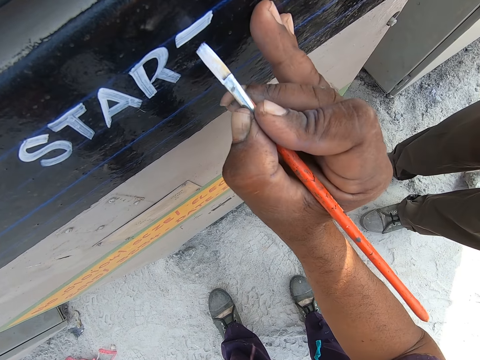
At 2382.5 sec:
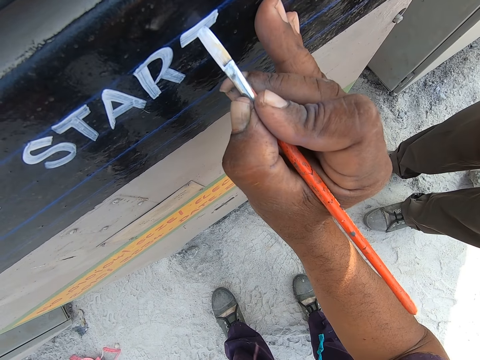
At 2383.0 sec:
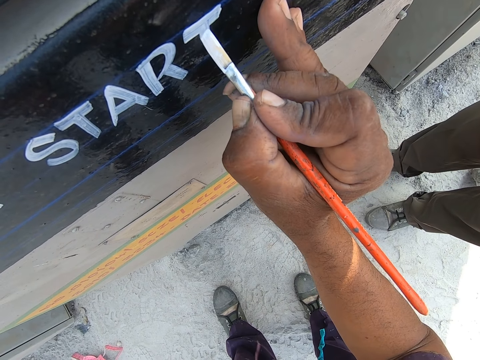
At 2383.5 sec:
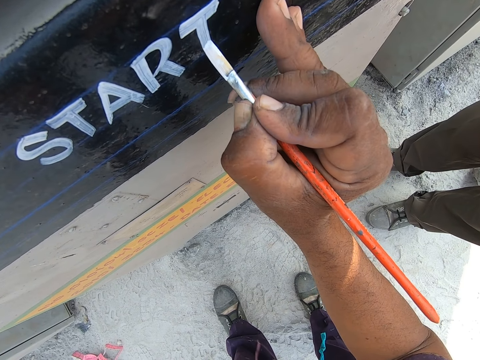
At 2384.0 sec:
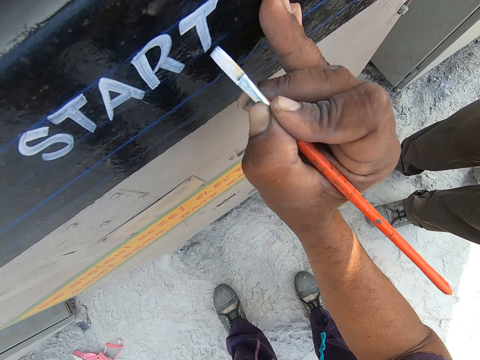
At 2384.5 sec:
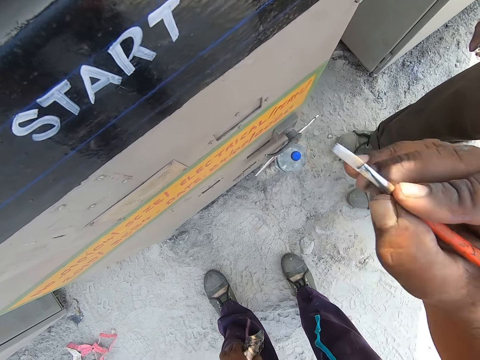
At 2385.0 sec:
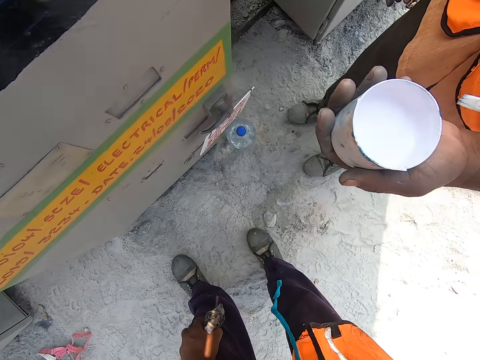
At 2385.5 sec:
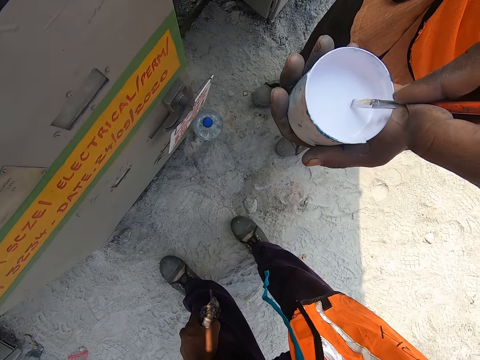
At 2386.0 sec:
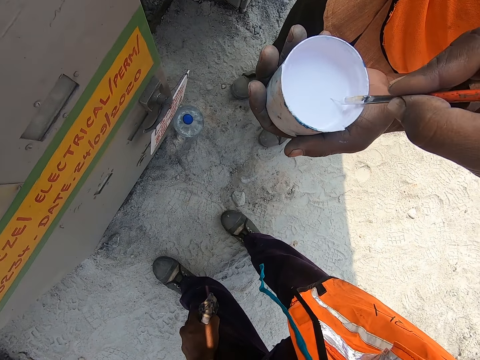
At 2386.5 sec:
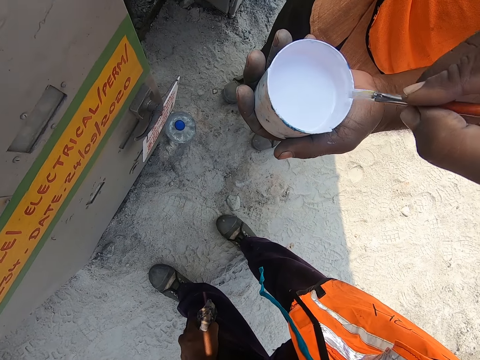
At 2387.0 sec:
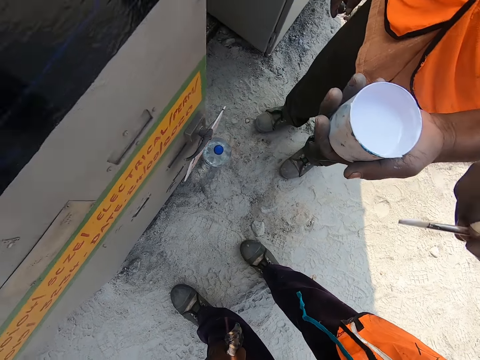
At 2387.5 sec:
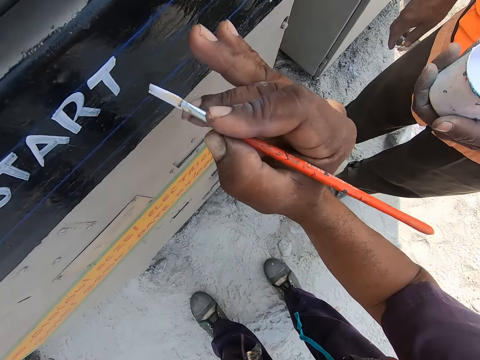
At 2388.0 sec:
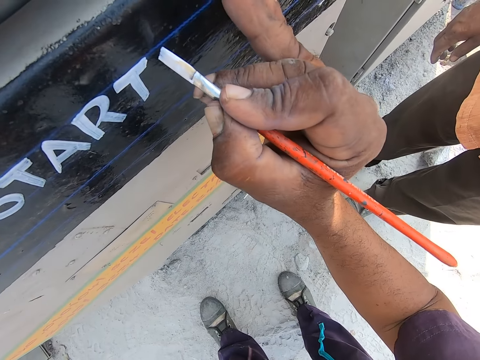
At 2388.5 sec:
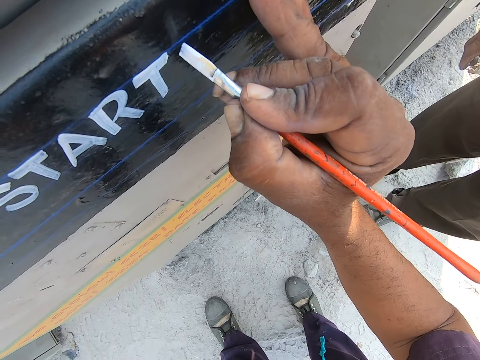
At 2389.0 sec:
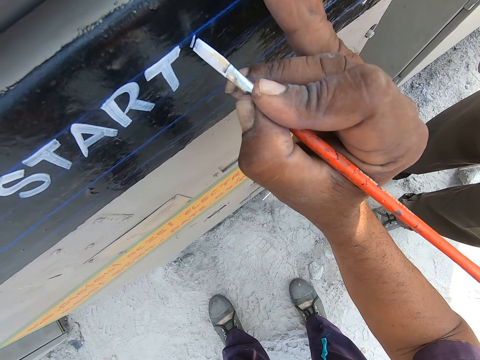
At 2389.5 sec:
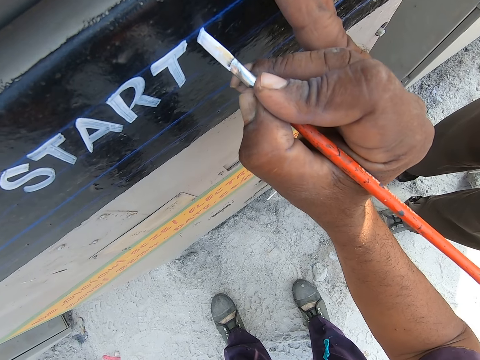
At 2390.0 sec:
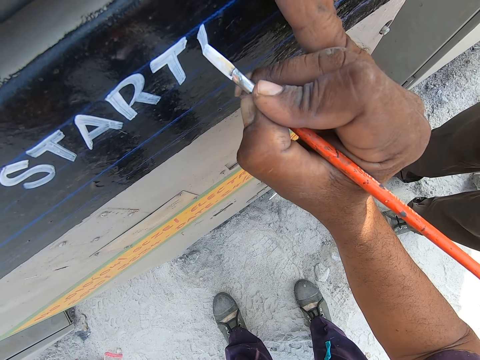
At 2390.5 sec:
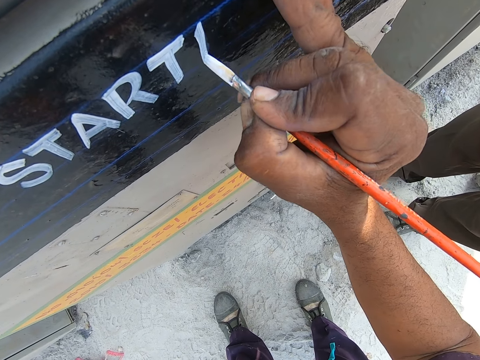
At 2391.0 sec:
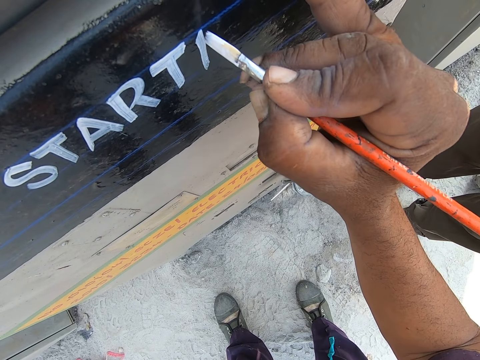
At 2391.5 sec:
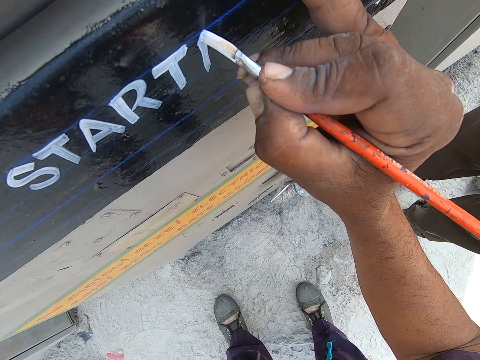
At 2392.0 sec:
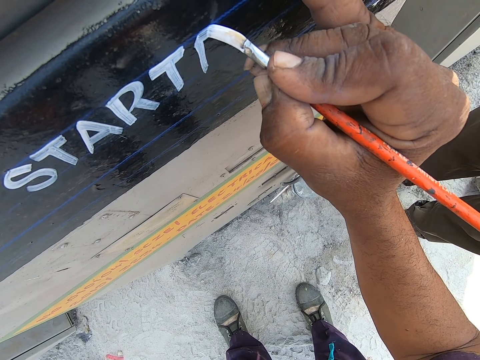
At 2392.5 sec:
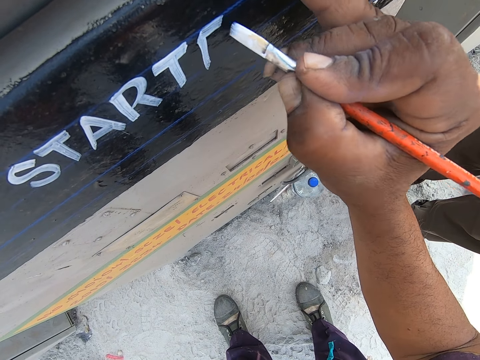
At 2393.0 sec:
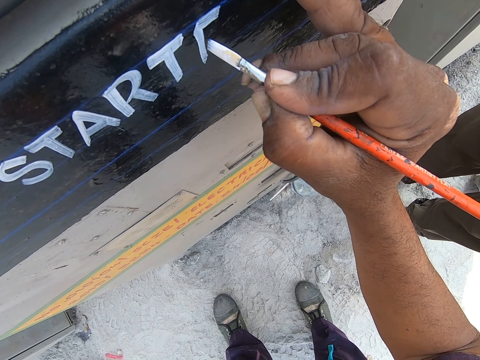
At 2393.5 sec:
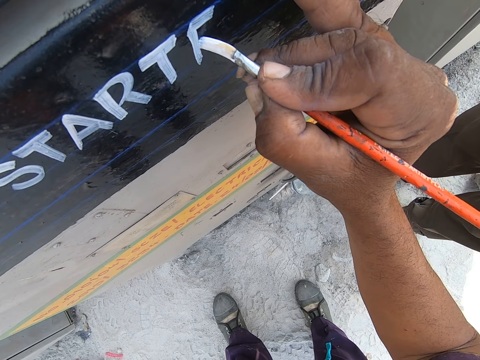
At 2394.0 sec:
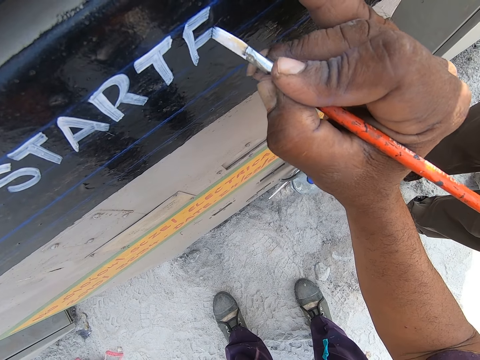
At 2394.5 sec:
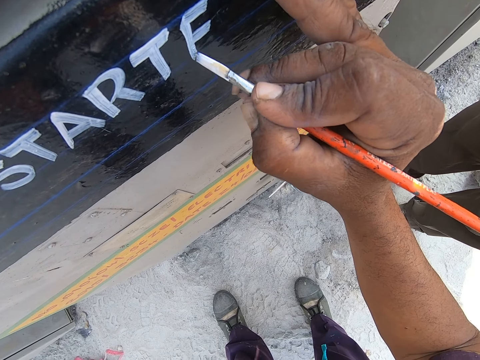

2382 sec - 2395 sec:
The camera wearer inserts the paintbrush in the paint from a person. They paint art with the painting brush.

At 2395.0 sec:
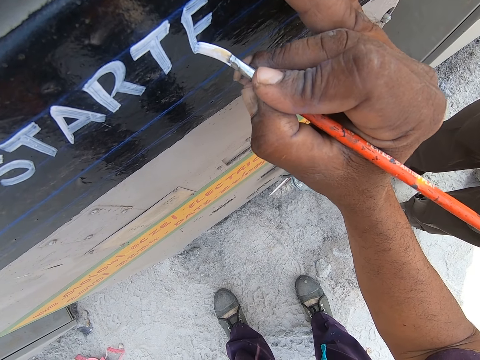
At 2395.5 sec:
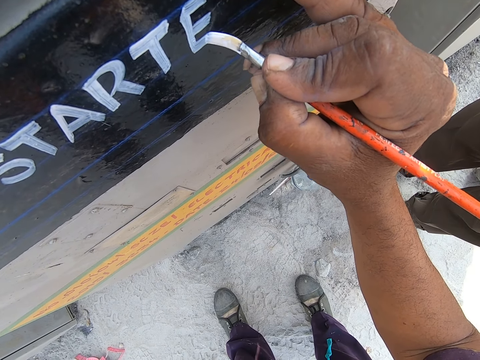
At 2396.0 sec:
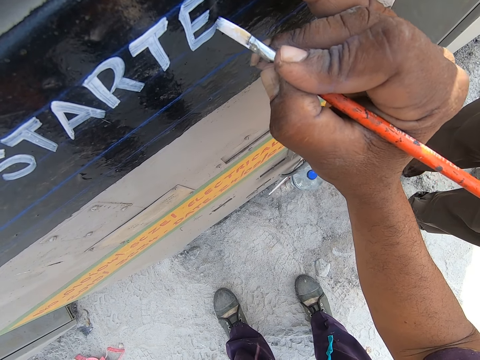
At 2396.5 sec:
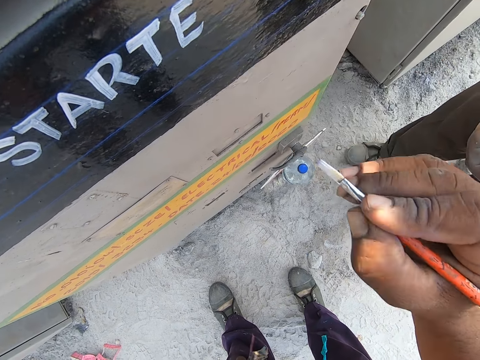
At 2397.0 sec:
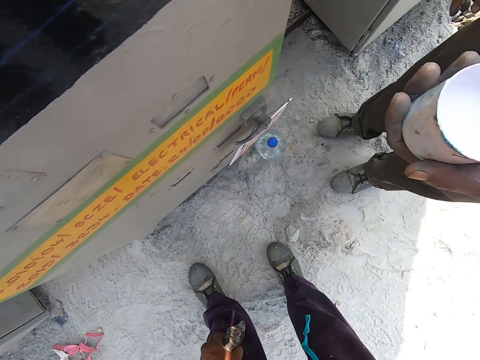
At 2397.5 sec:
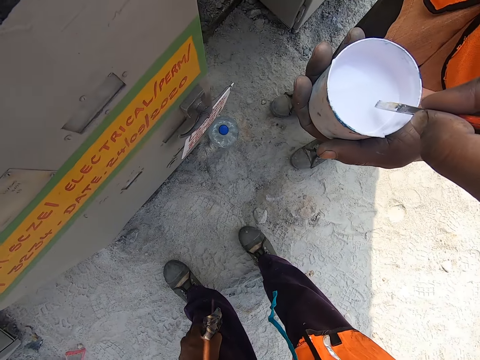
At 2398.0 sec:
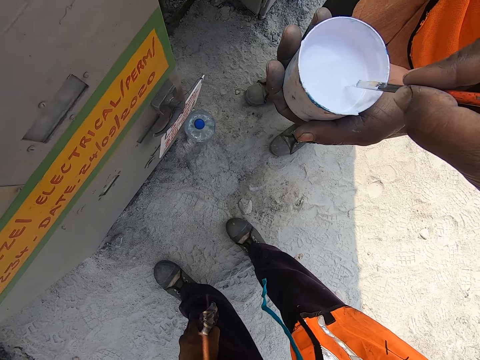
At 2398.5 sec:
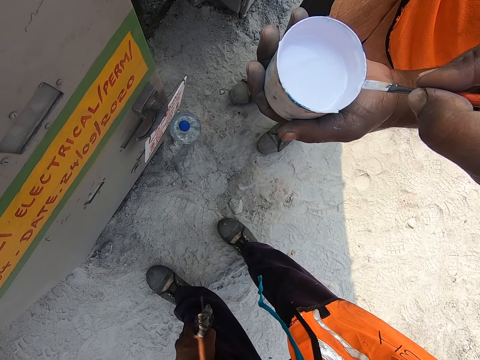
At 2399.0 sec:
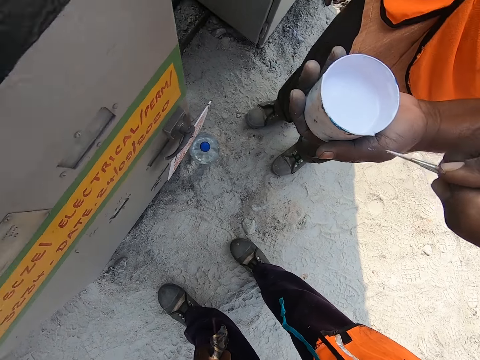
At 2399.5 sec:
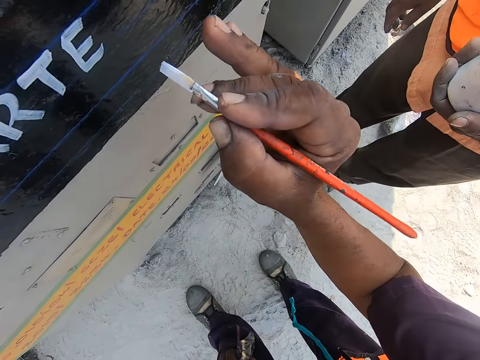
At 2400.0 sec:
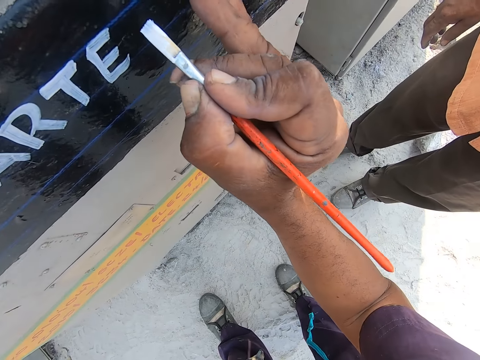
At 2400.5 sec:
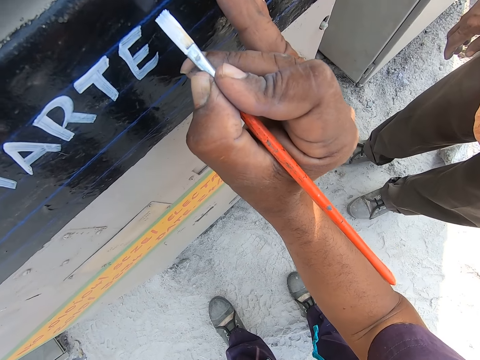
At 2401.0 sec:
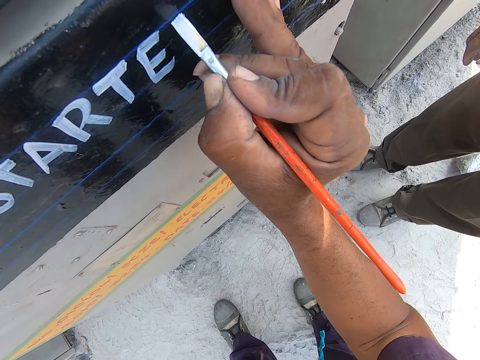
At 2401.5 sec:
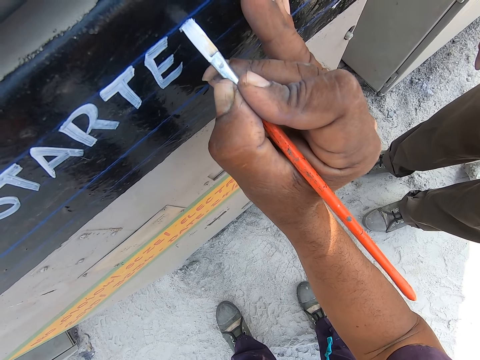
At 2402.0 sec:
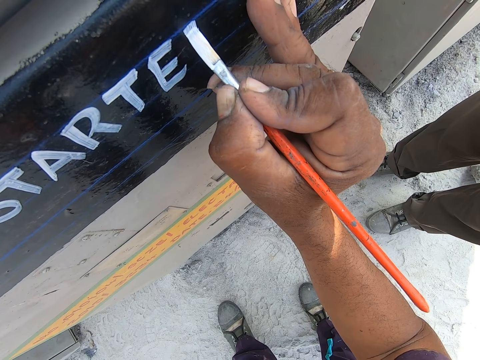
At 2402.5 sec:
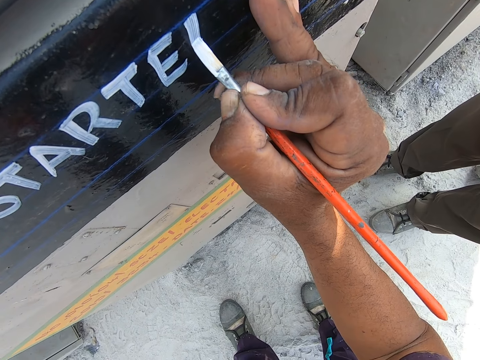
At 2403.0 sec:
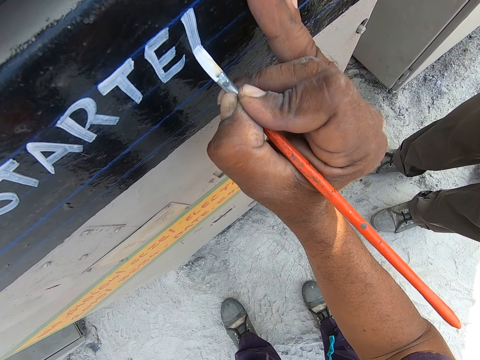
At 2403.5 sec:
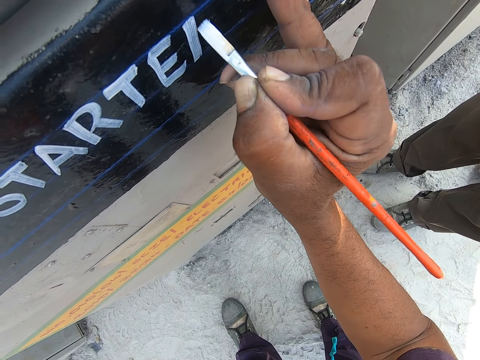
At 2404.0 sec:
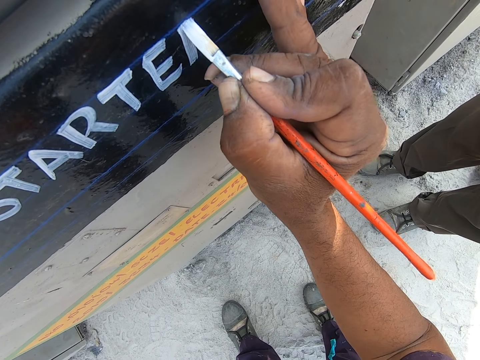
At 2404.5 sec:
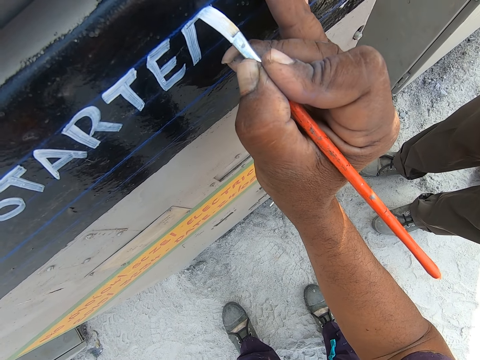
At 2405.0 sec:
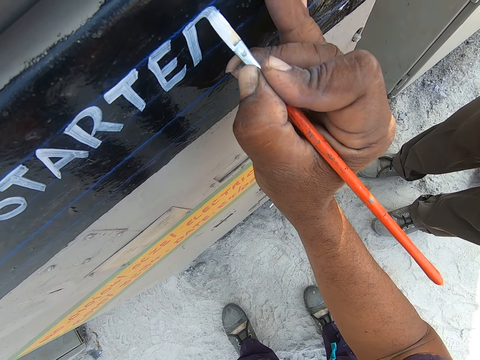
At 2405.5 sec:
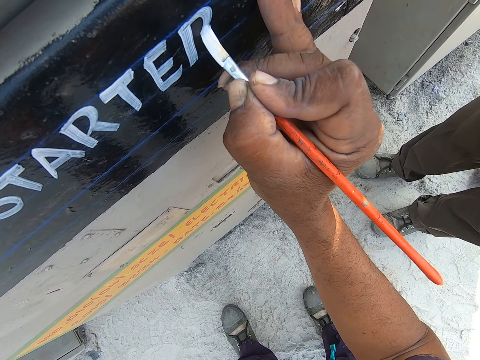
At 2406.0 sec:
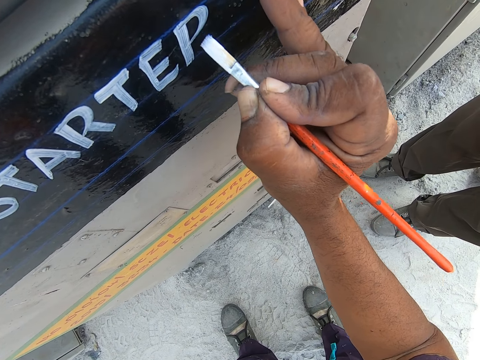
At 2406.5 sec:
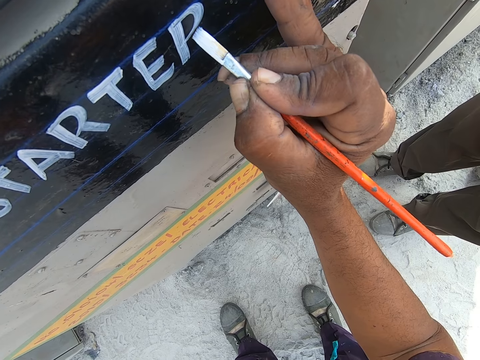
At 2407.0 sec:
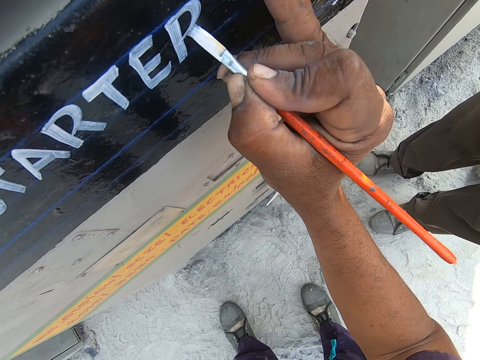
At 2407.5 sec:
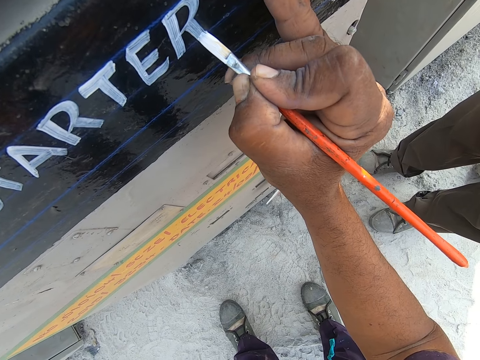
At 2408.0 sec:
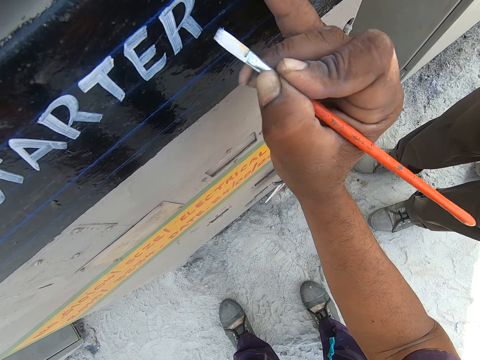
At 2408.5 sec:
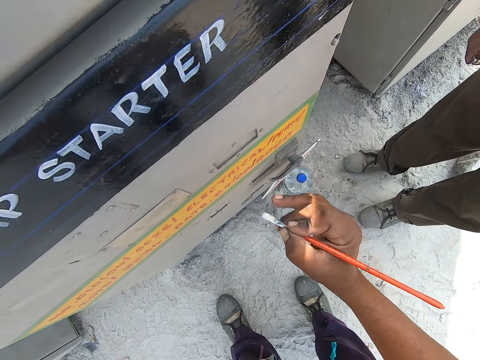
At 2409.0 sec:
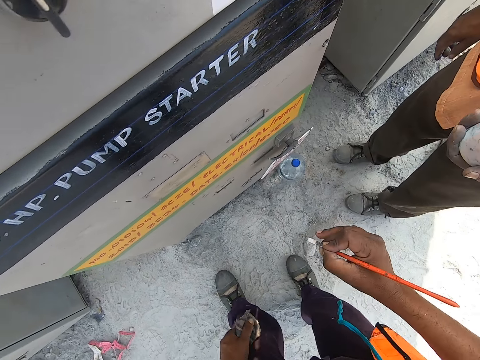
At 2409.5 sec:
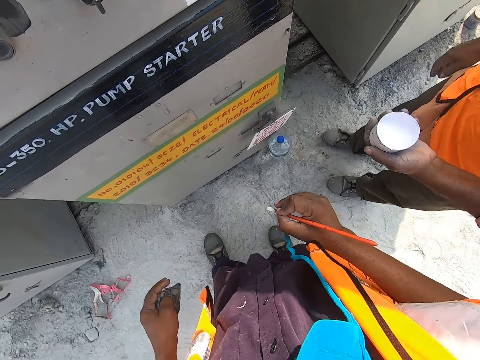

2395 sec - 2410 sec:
The camera wearer takes paint from the painting can. They paint art with the painting brush.
